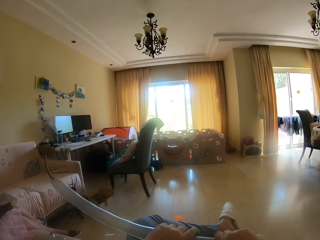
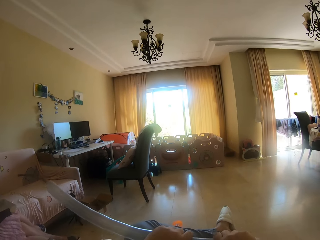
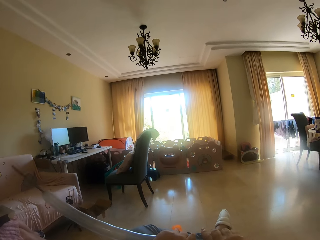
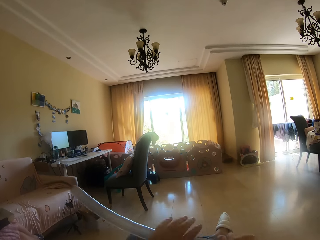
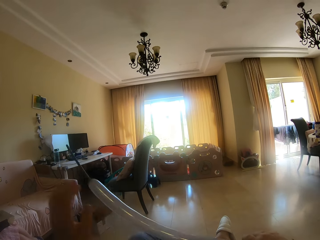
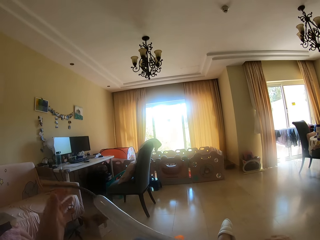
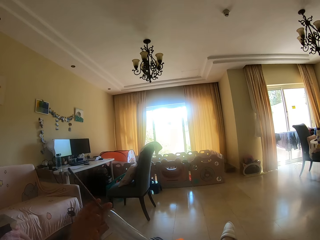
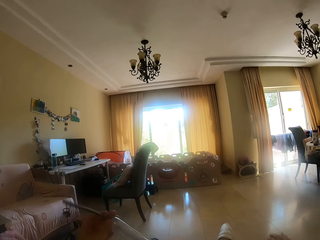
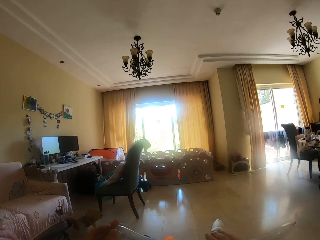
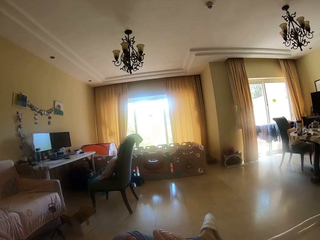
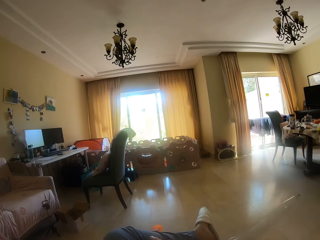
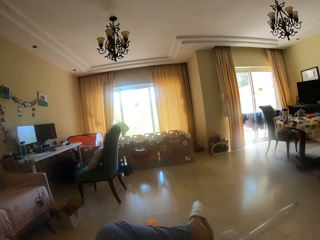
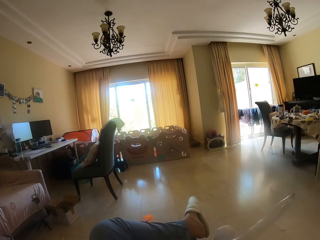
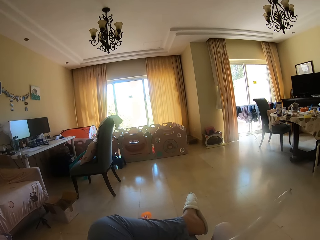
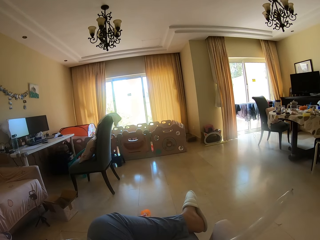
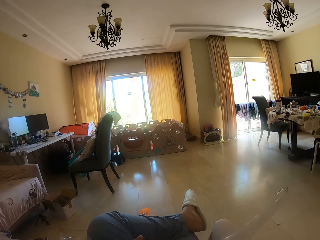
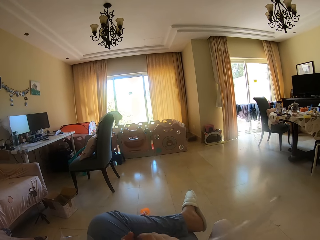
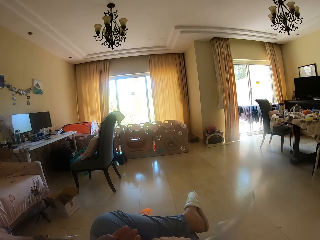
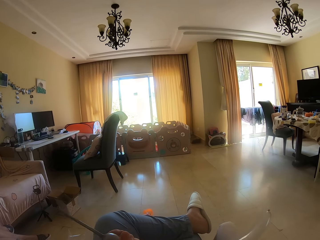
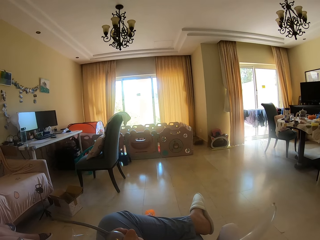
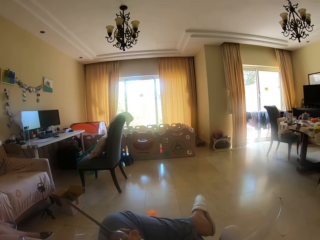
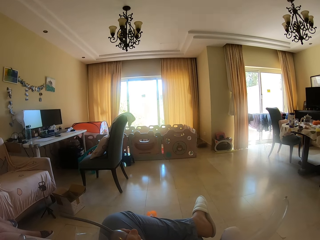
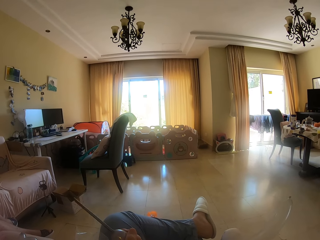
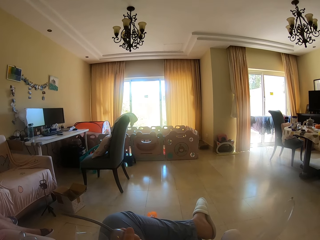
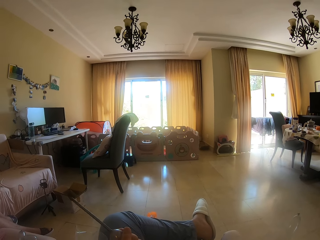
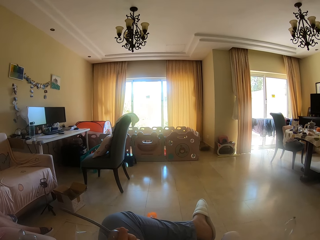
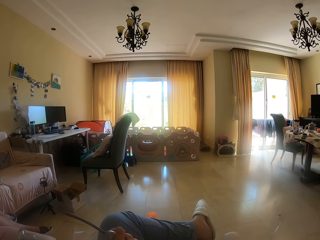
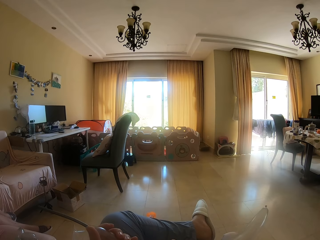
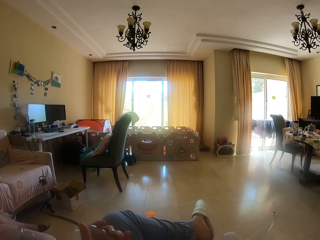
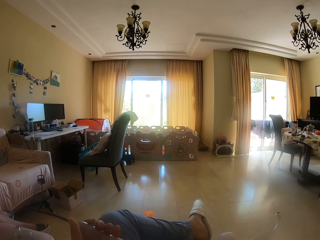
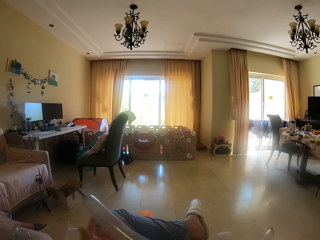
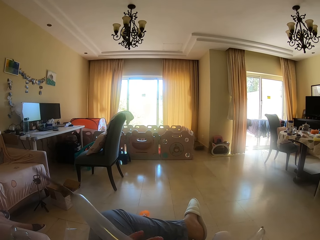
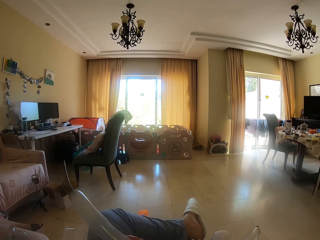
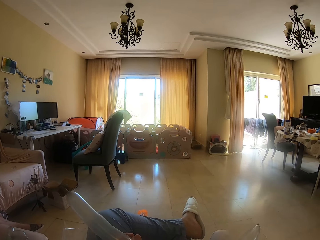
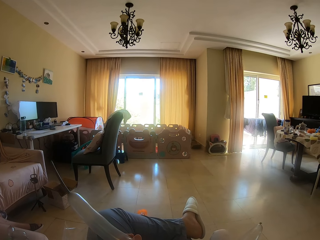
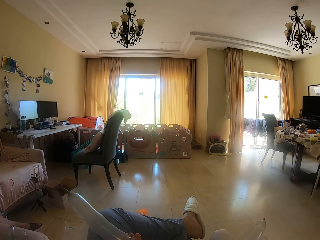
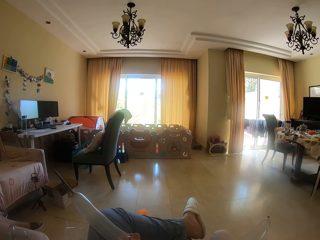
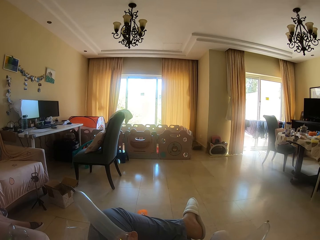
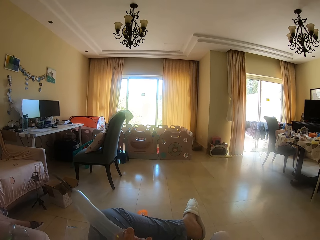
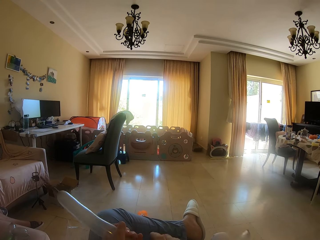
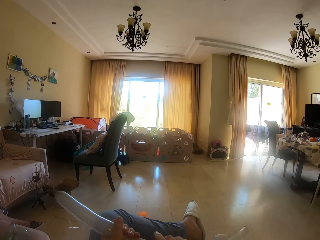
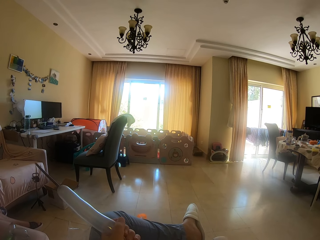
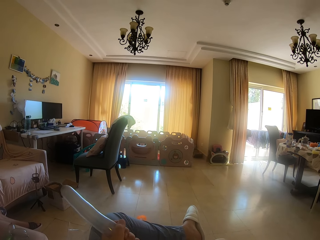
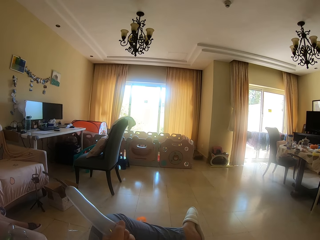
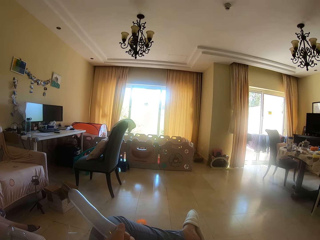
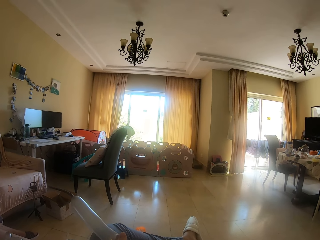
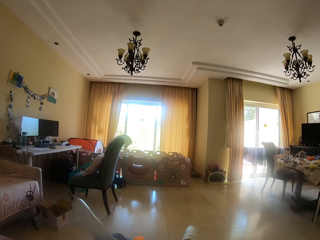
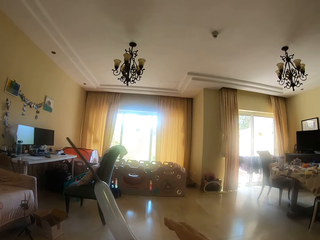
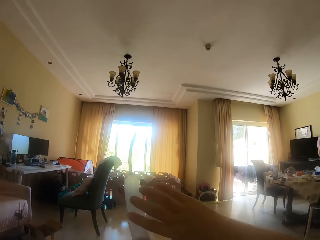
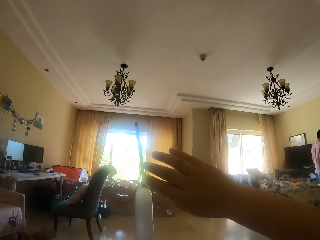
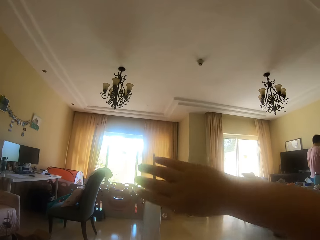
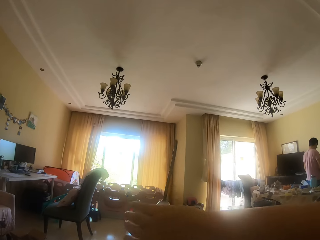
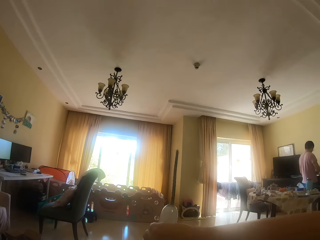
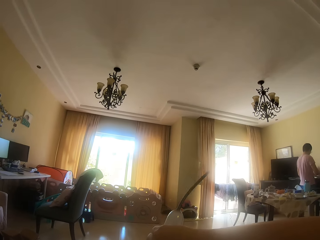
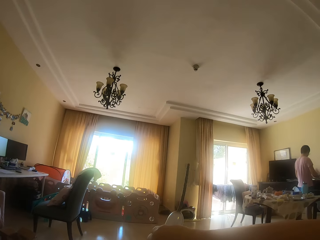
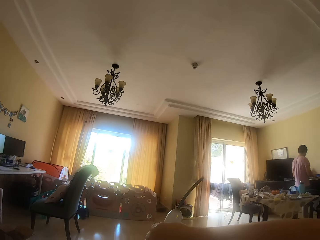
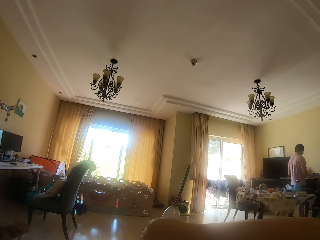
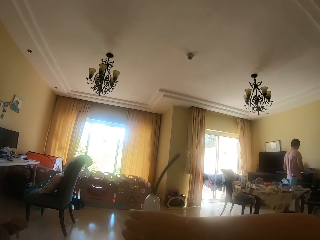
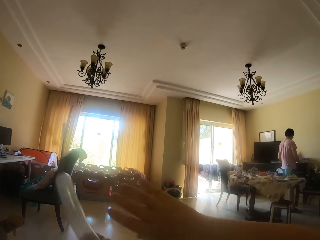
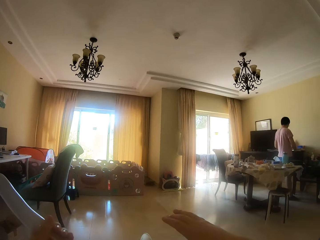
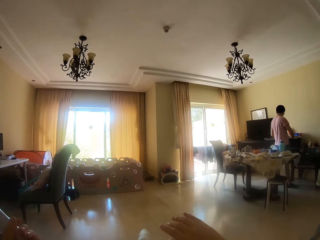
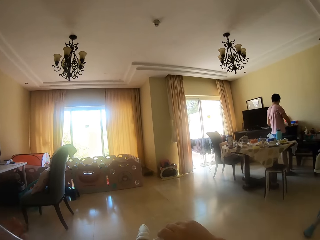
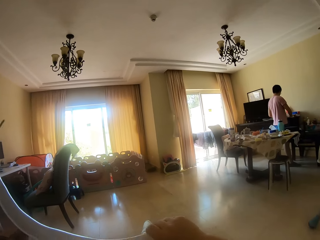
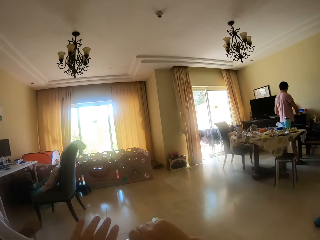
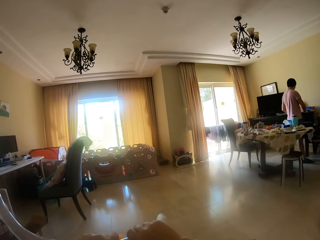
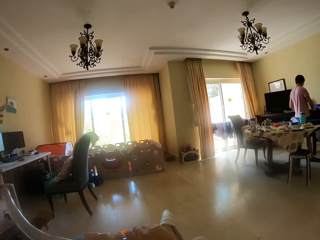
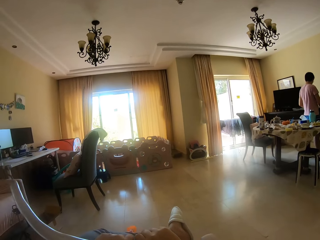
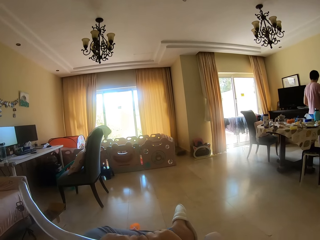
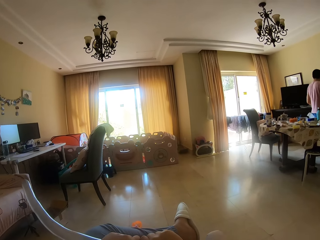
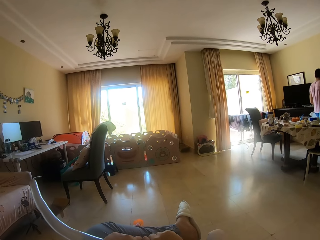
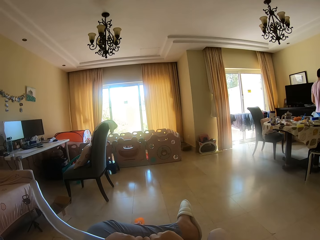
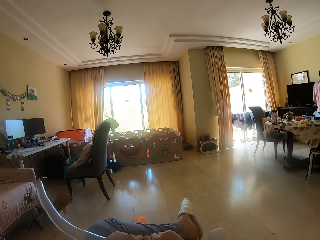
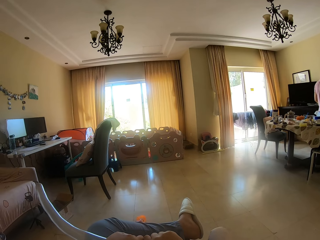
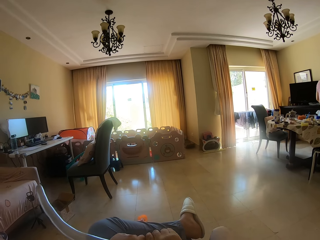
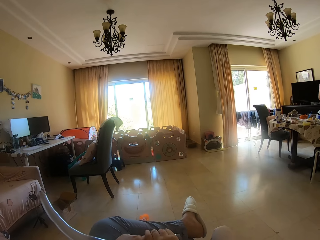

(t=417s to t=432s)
The camera wearer moves the left hand. They hold the inflated balloon. They move the inflated balloon. They press the inflated balloon. They hold the inflated balloon. They press the inflated balloon. A man does something. The camera wearer moves a hand away from the balloon. They press the inflated balloon.

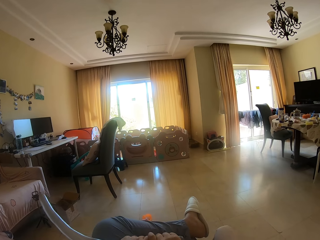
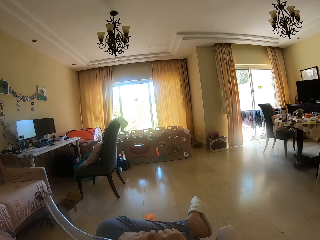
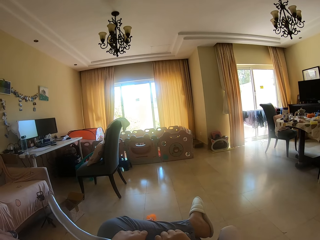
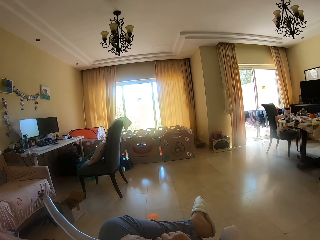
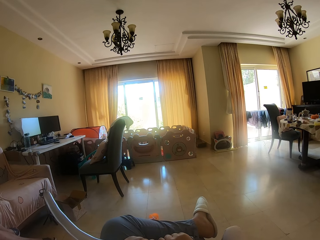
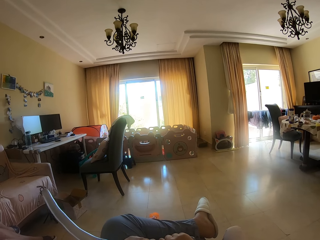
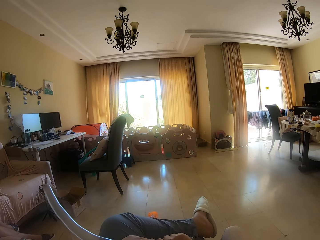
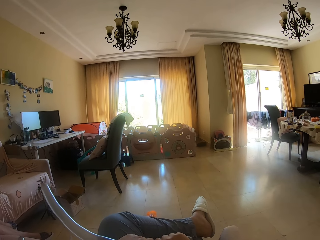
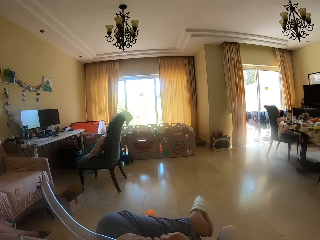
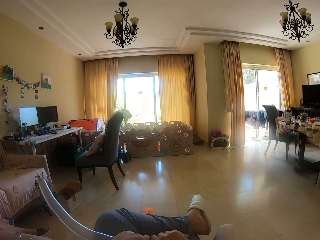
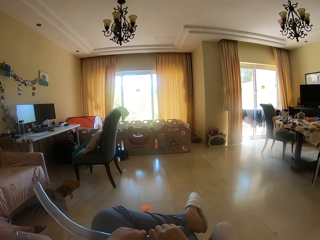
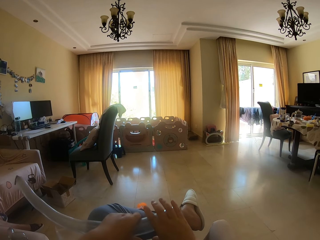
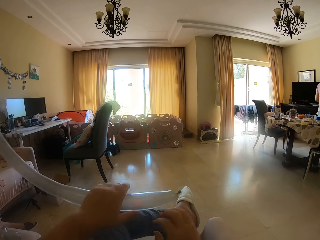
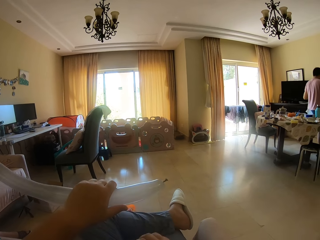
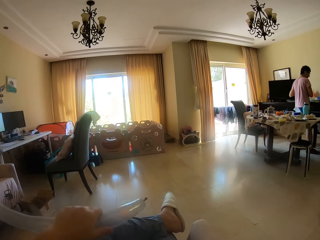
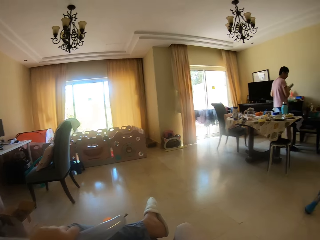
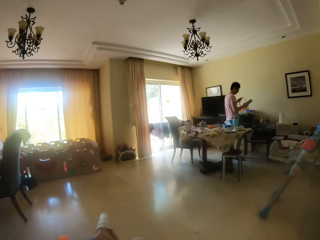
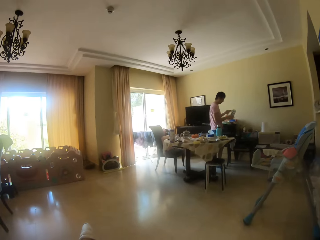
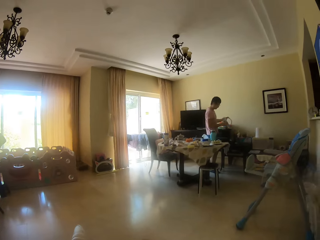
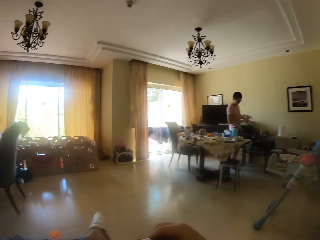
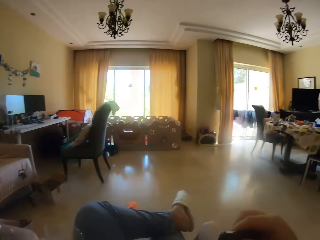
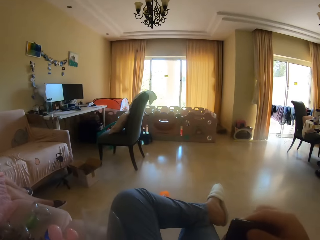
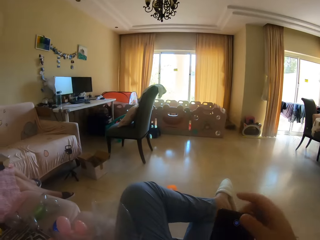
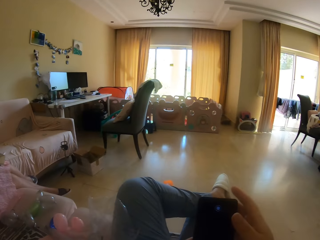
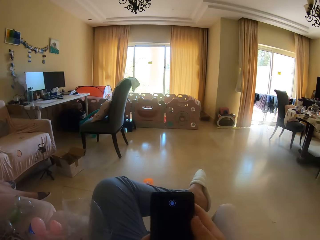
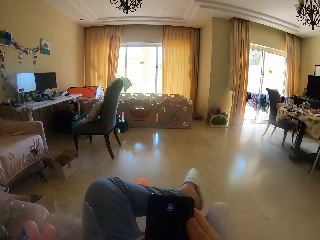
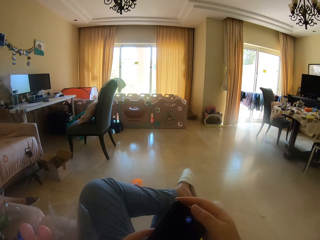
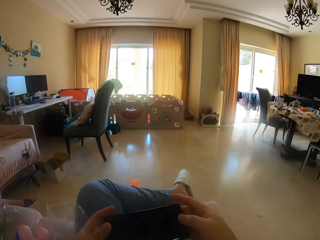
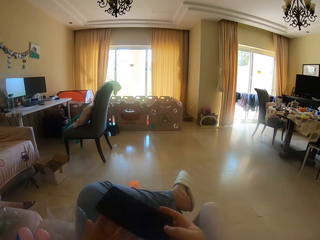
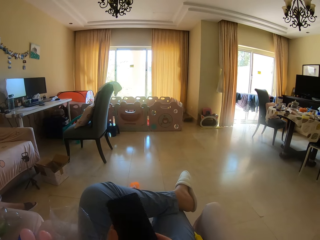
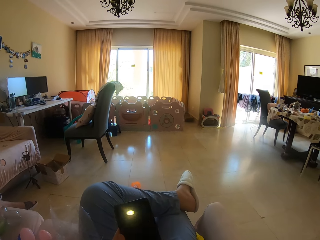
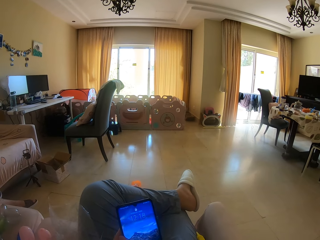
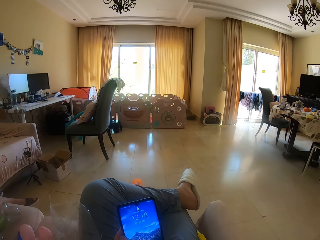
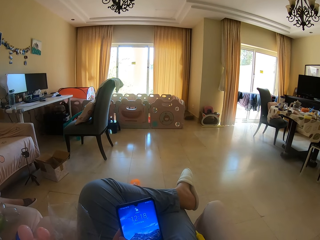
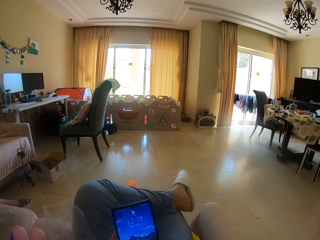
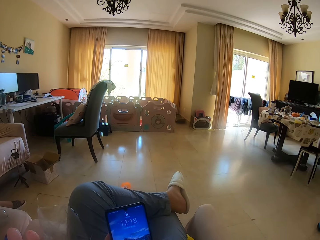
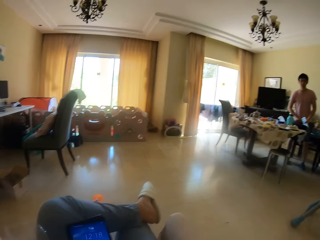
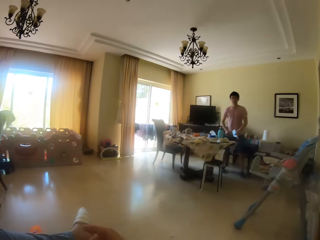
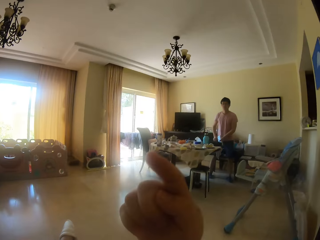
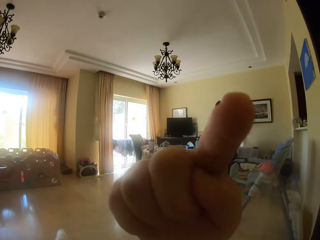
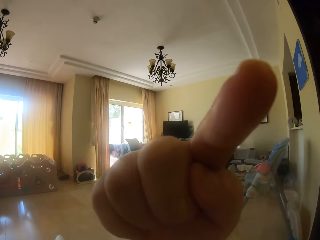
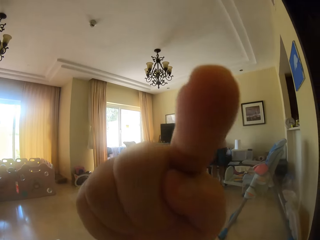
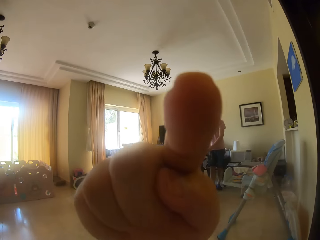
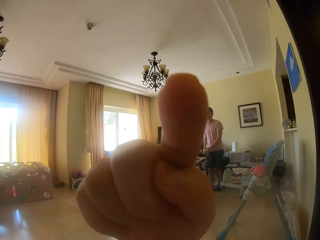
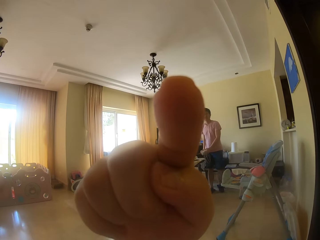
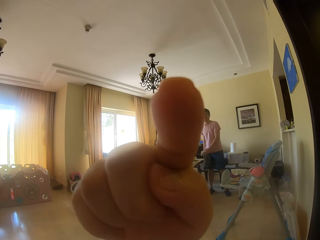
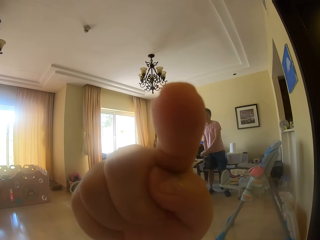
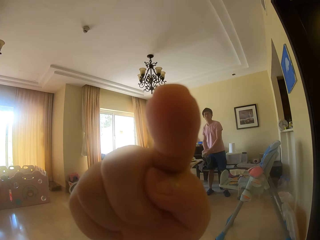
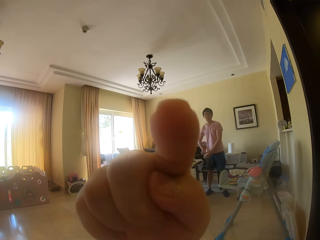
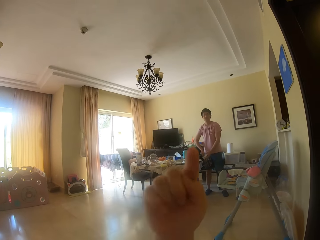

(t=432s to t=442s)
The camera wearer moves the right hand. He looks on the other side. A man holds a socket extension. The camera wearer lifts a phone. He holds the phone. He turns the phone. He dials the phone. The man moves along the table. The camera wearer gestures with his hand. He lifts a hand.
